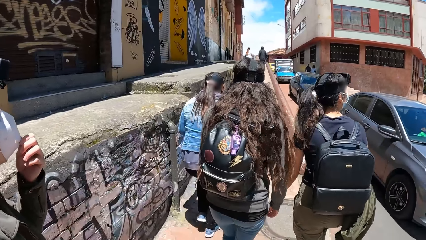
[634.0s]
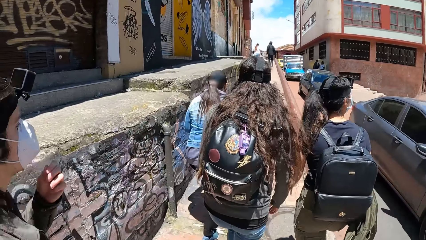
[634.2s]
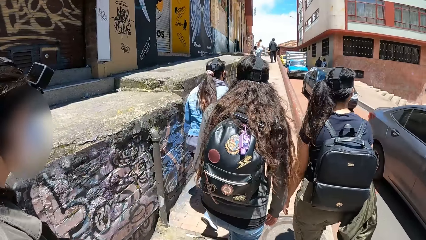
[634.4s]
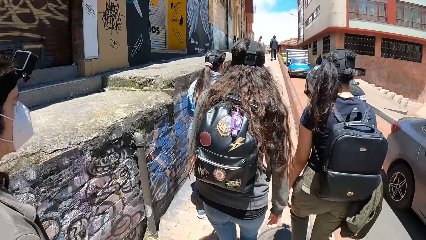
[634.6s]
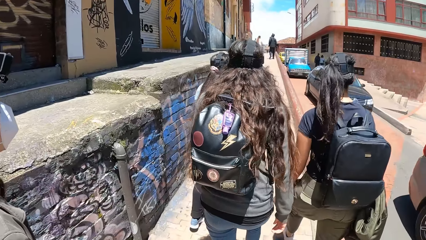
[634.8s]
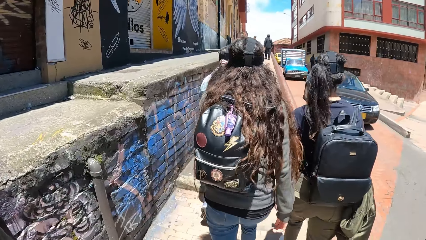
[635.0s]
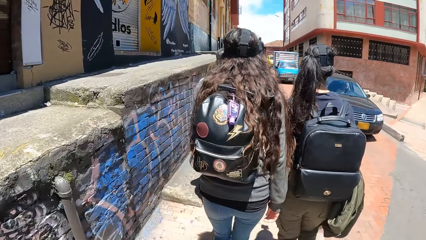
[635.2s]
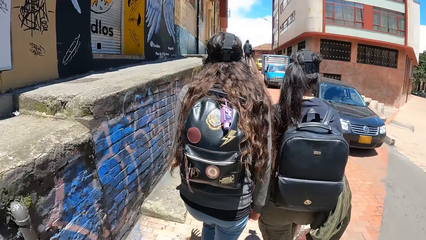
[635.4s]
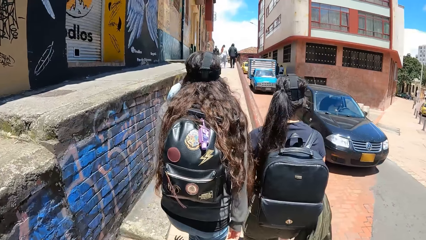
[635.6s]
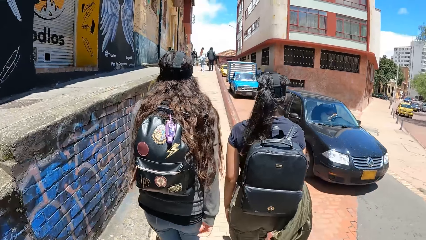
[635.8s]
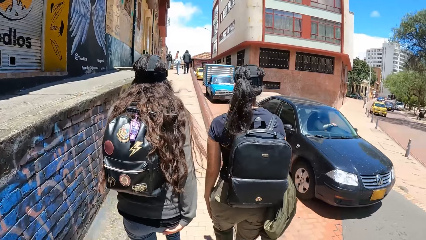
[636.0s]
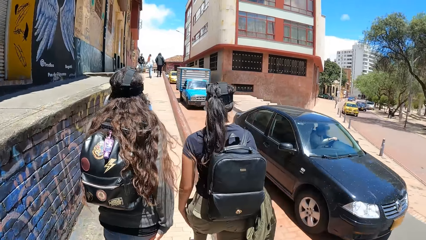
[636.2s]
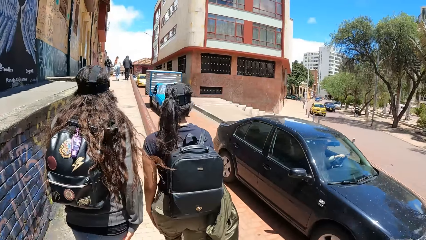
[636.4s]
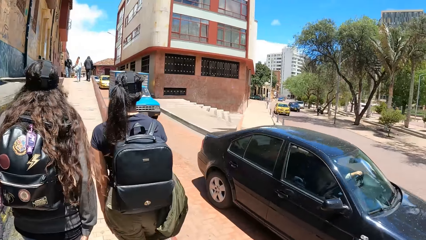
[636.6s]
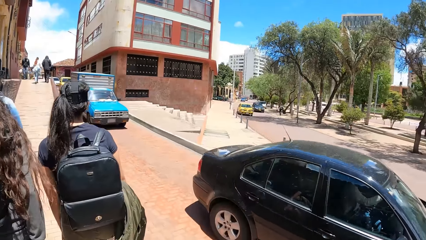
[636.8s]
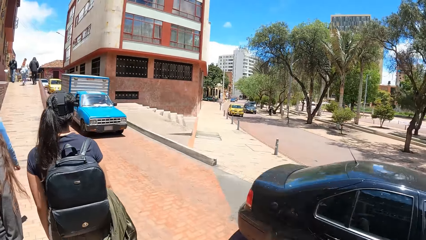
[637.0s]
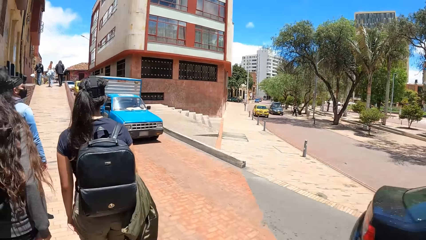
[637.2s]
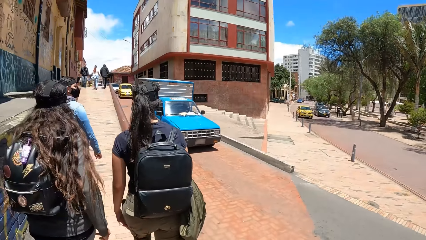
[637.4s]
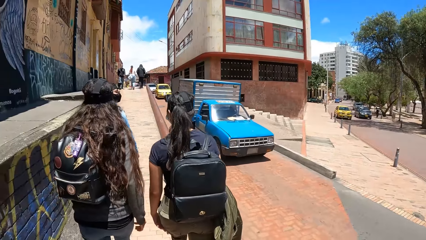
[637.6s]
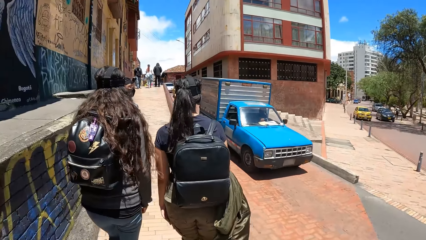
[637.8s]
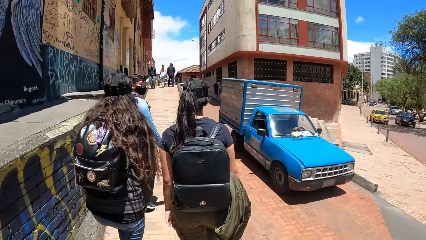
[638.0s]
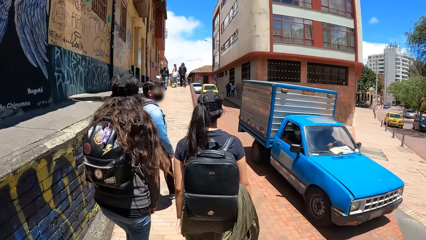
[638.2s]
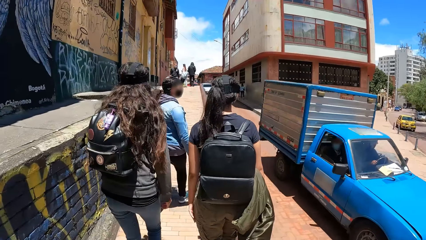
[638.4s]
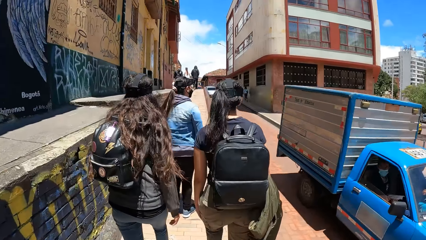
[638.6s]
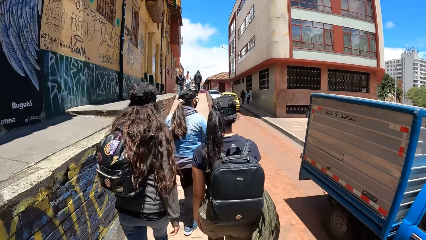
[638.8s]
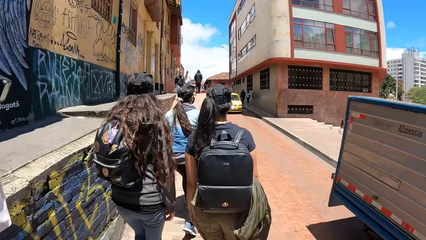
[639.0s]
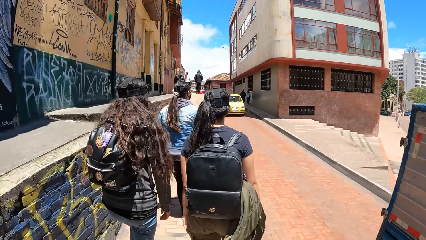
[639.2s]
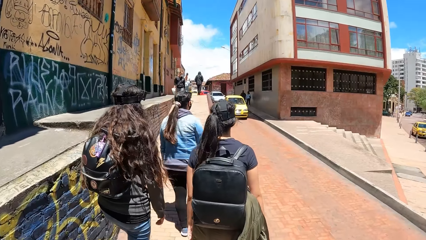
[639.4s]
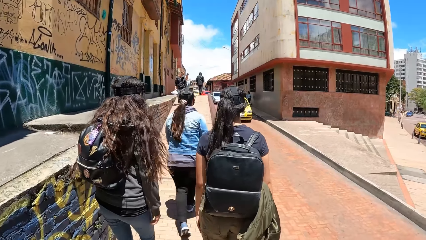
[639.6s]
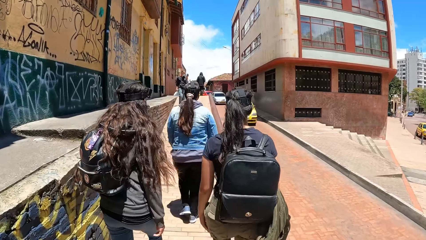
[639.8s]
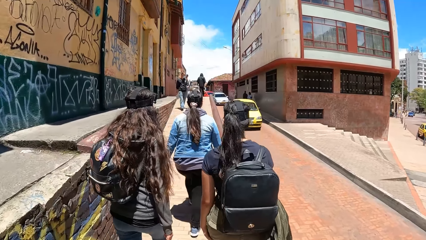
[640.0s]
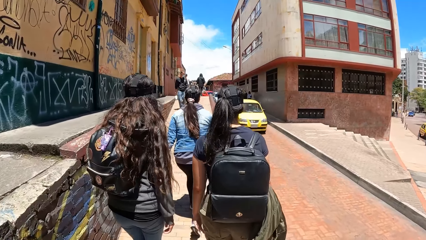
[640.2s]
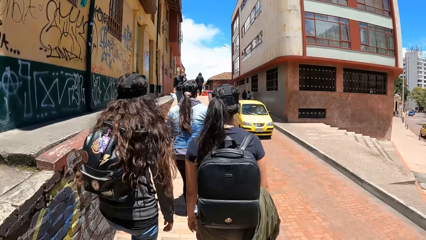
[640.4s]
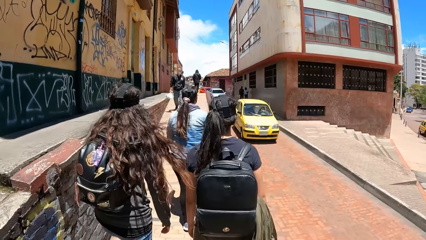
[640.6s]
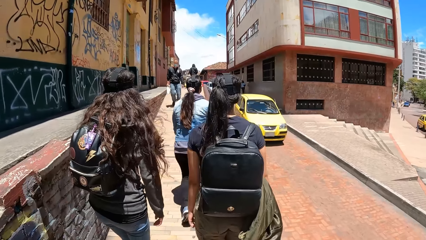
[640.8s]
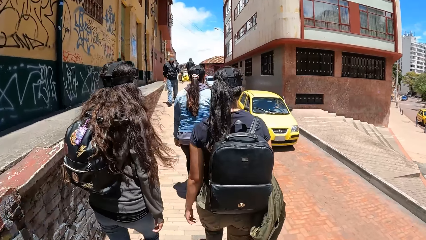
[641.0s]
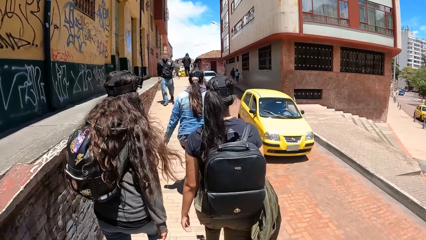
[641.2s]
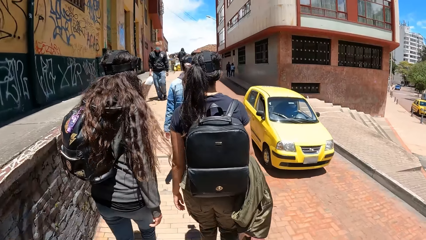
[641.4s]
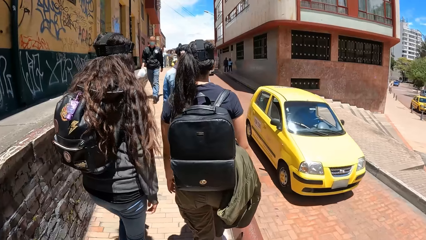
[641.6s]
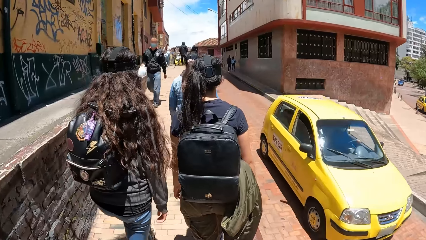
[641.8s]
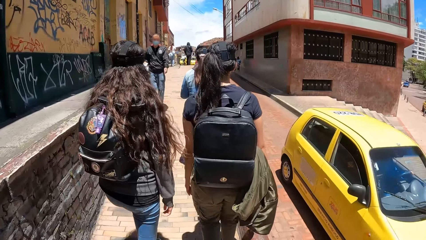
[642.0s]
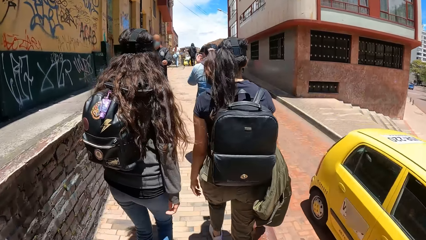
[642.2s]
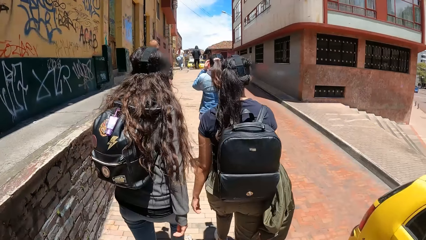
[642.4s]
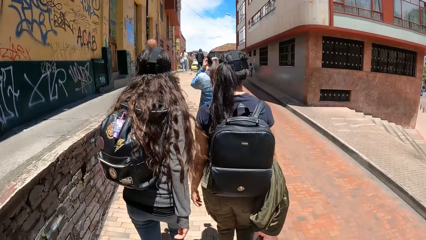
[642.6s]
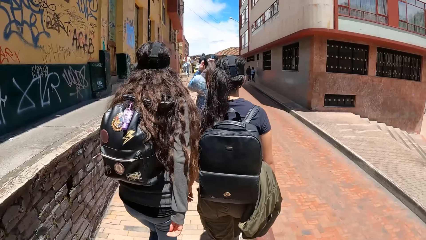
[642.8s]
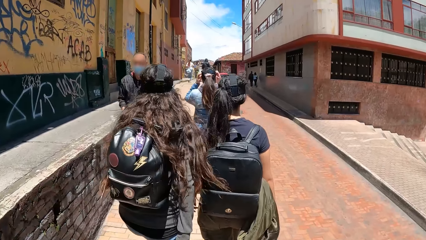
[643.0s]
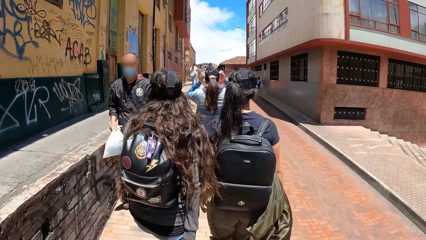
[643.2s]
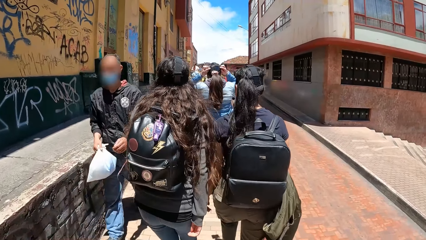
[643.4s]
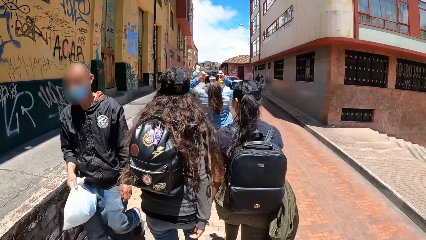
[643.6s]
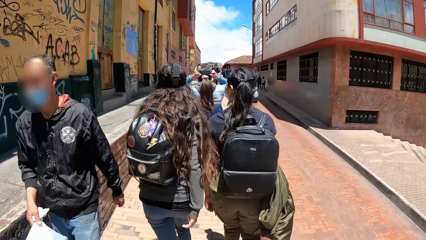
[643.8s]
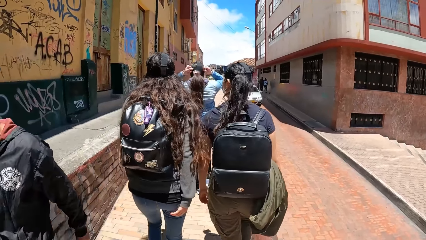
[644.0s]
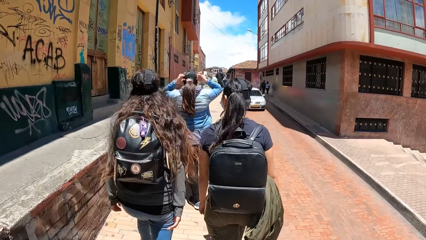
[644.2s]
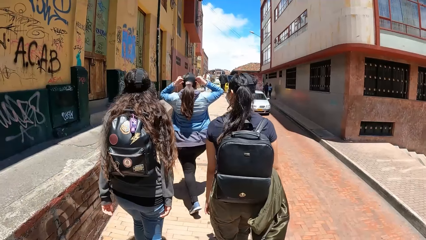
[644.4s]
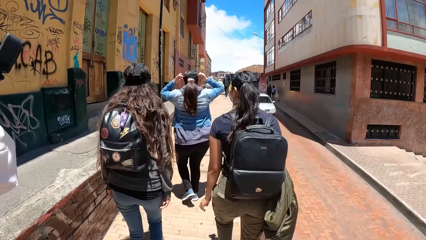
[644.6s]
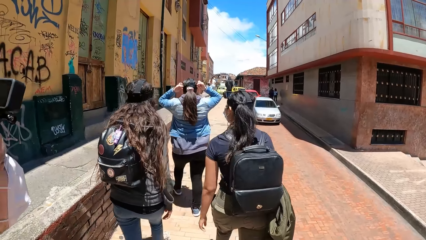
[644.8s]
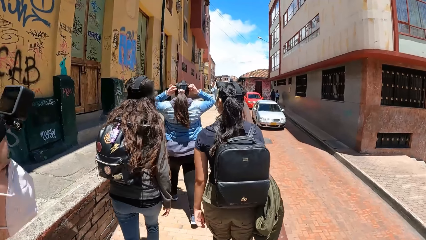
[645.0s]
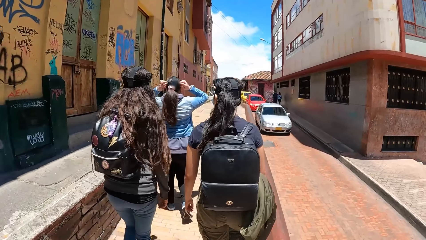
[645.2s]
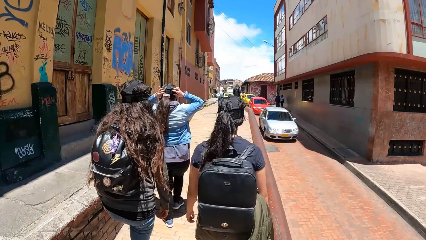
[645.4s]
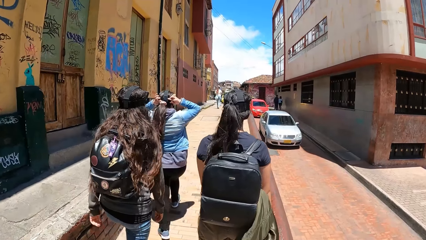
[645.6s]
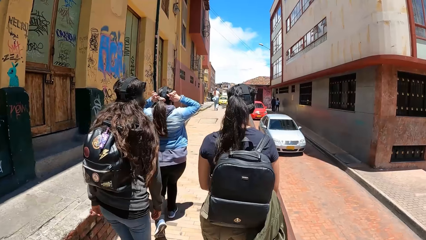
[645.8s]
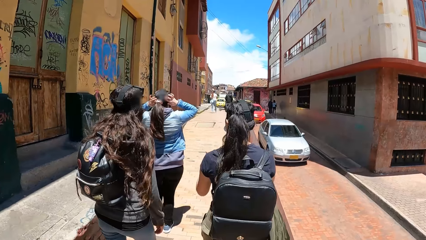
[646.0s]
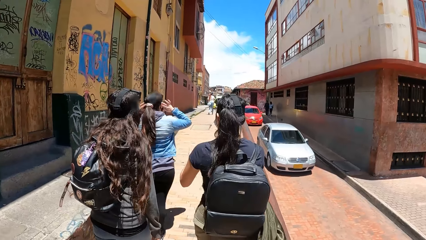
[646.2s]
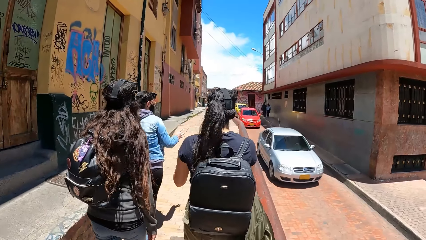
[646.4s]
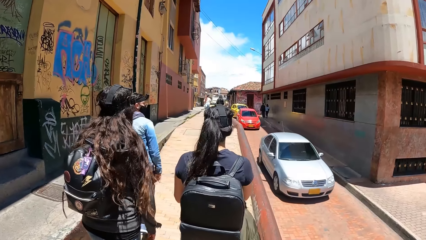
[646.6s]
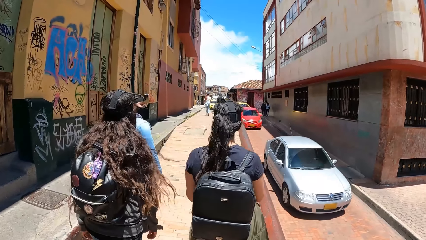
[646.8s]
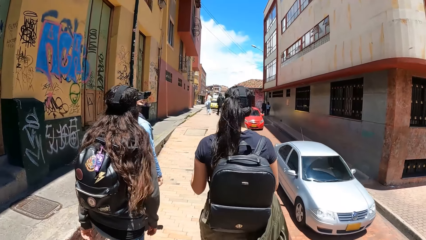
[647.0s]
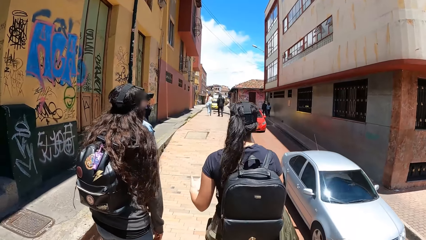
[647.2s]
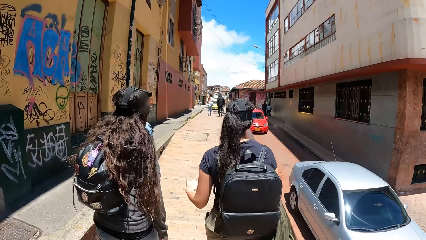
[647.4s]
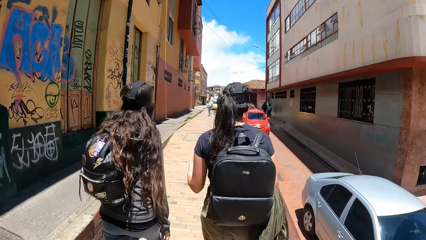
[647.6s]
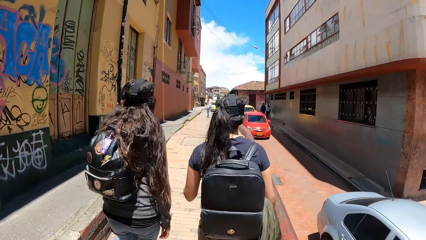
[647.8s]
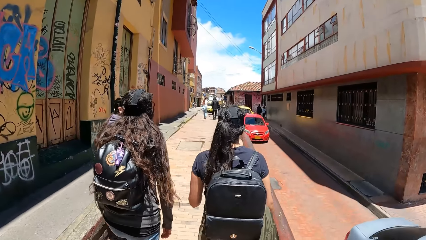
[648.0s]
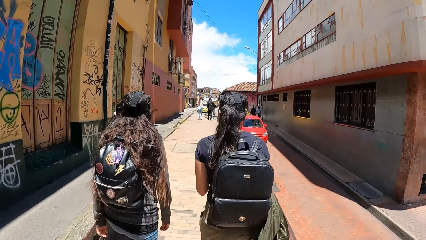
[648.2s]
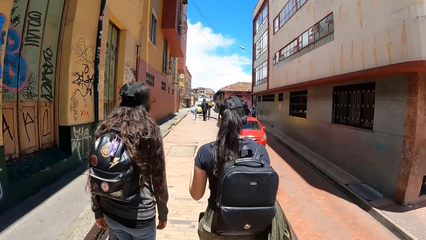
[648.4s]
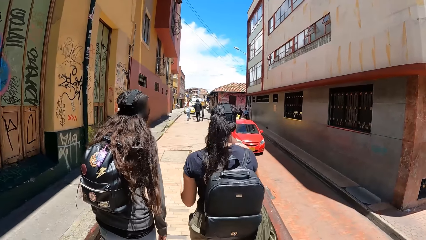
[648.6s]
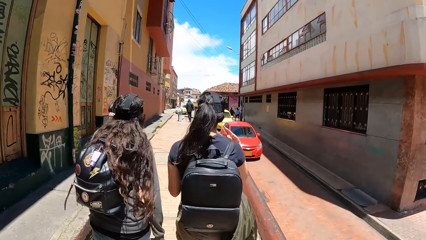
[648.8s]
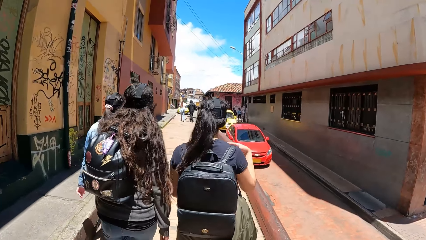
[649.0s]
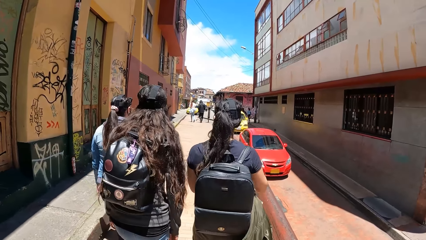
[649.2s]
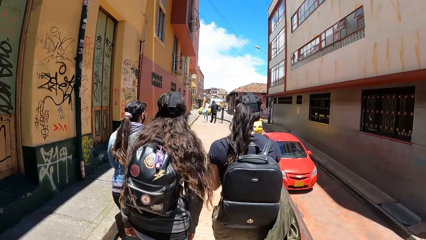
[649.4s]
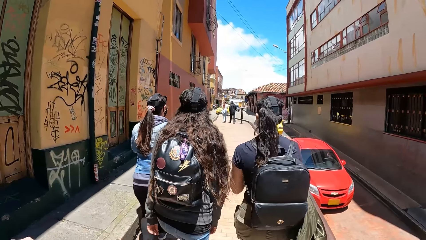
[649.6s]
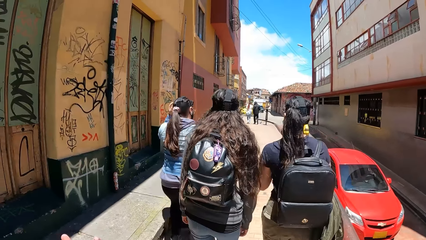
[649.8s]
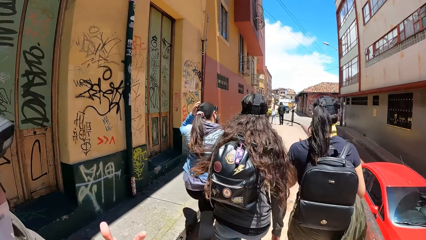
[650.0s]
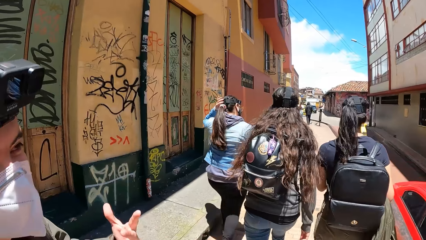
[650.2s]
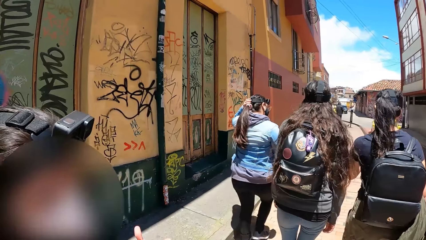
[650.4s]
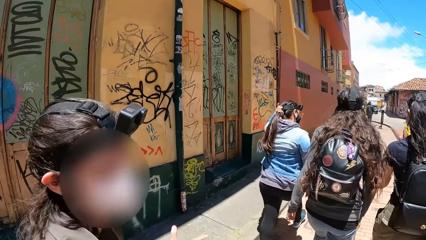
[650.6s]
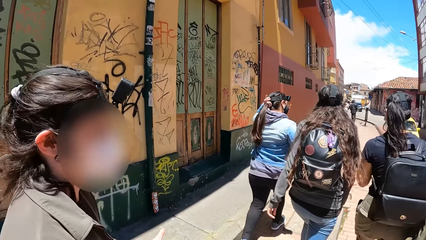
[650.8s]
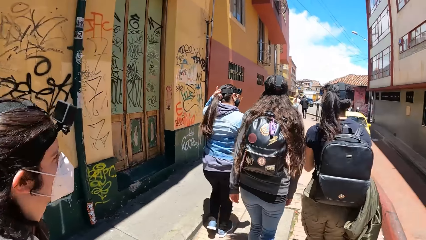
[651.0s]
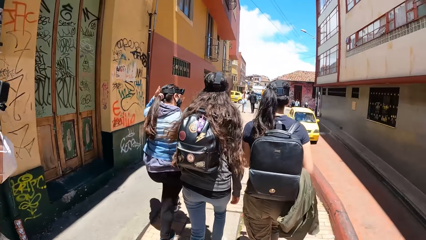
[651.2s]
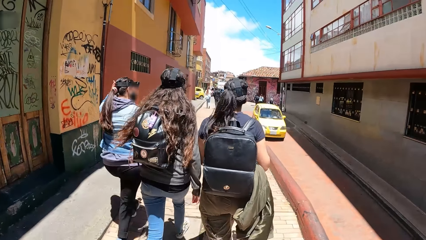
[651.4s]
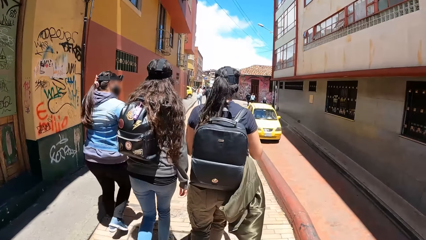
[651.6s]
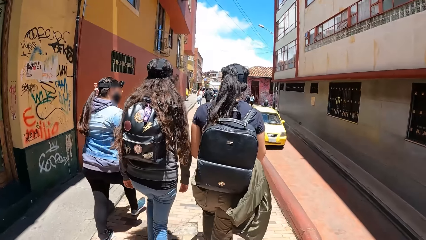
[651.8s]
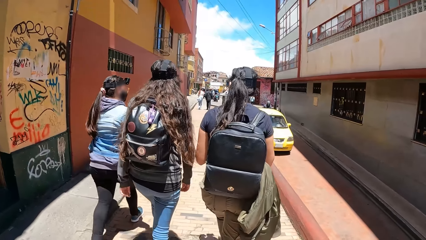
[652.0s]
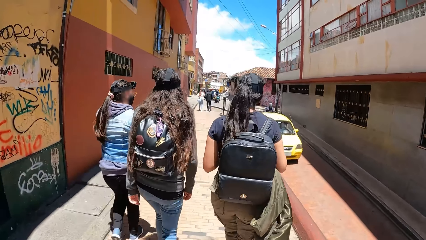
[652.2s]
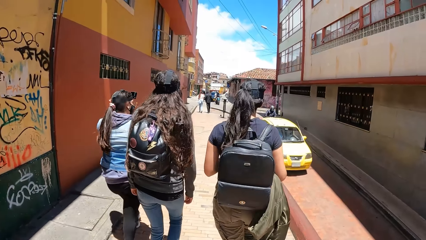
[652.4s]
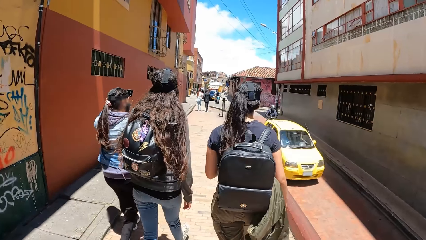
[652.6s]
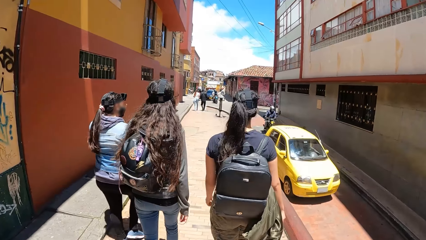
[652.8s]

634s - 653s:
A grey car drives past the camera wearer. A black car drives past the camera wearer. A blue car drives past the camera wearer. A yellow car drives past the camera wearer. A silver car drives past the camera wearer. A red car drives past the camera wearer.
